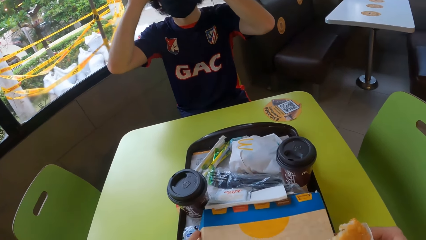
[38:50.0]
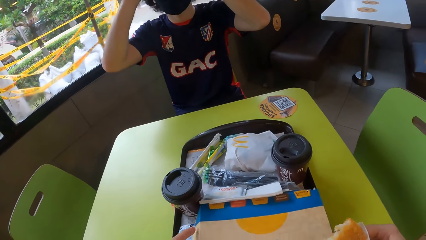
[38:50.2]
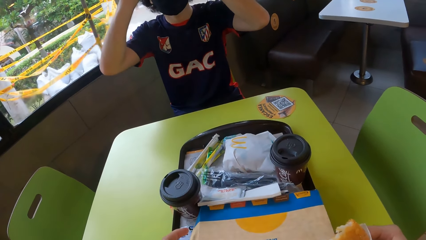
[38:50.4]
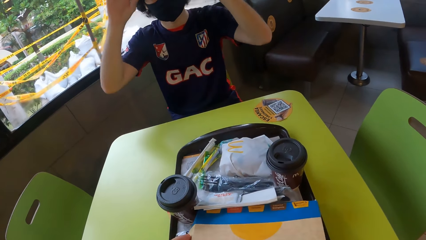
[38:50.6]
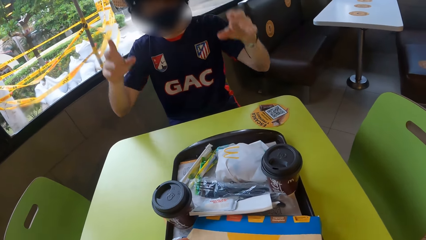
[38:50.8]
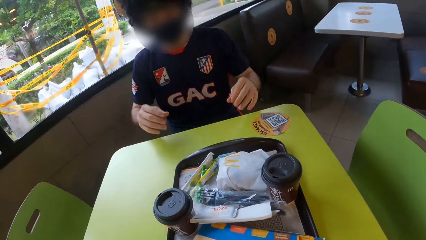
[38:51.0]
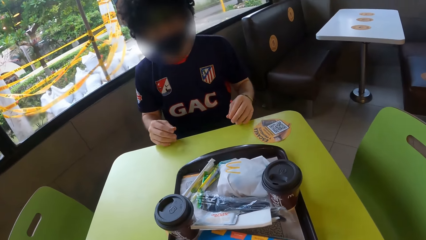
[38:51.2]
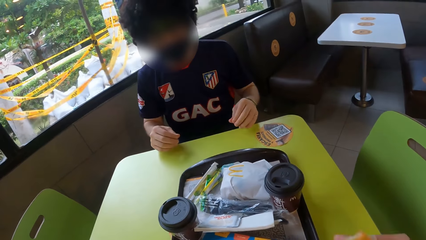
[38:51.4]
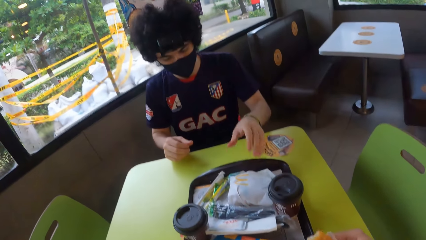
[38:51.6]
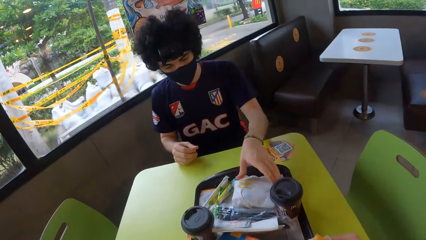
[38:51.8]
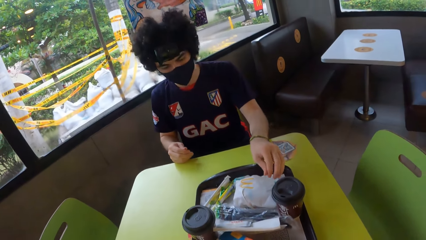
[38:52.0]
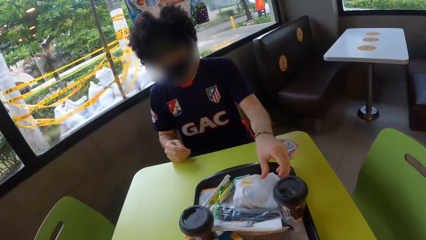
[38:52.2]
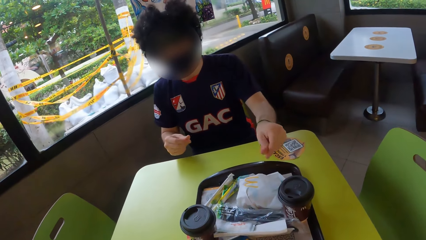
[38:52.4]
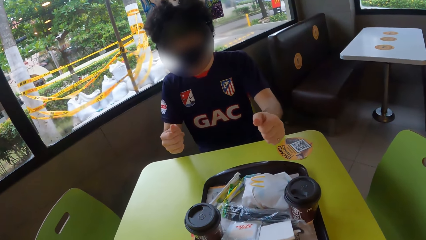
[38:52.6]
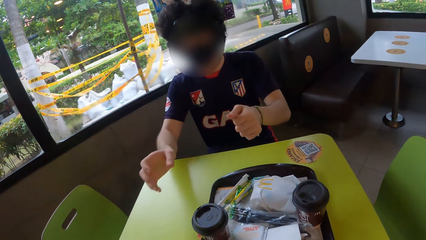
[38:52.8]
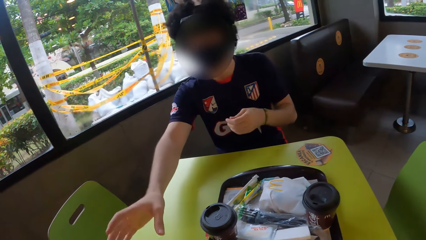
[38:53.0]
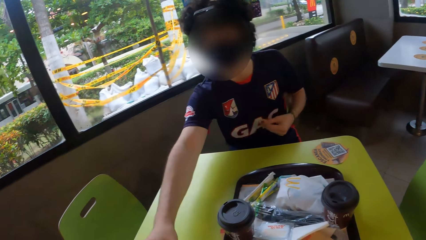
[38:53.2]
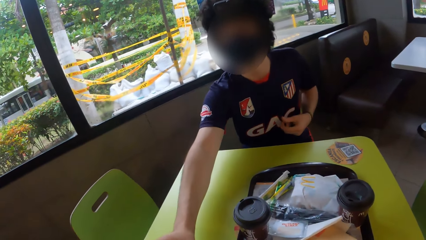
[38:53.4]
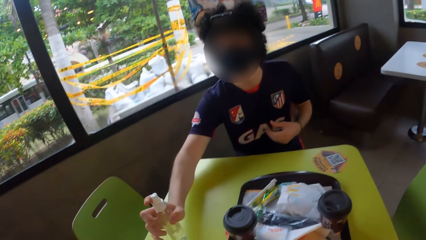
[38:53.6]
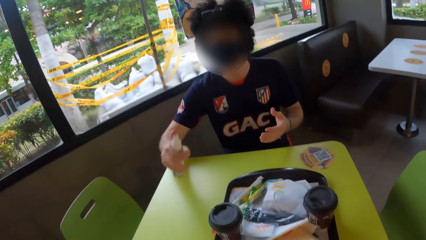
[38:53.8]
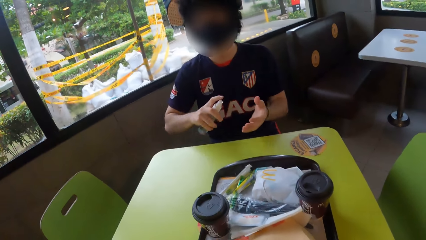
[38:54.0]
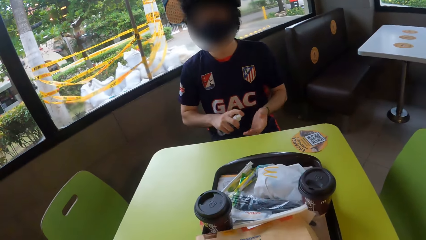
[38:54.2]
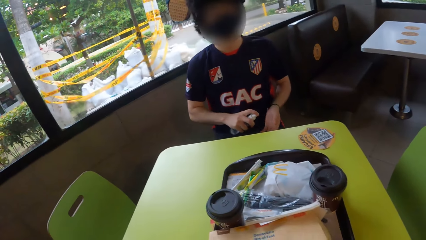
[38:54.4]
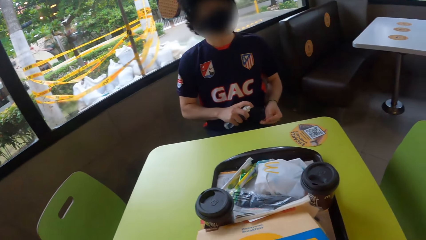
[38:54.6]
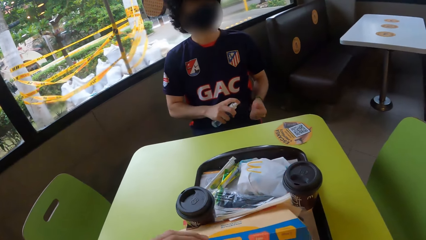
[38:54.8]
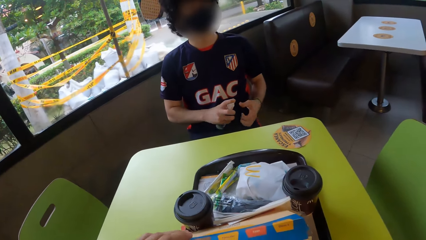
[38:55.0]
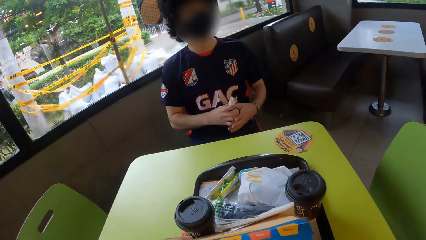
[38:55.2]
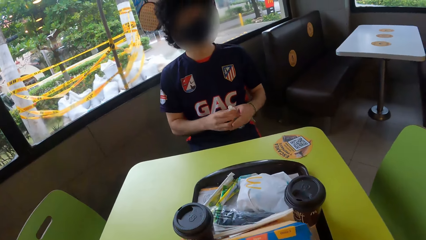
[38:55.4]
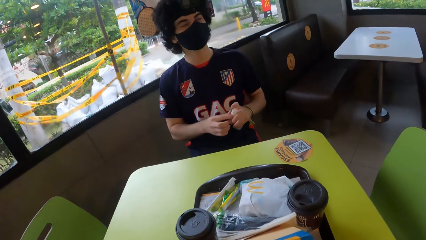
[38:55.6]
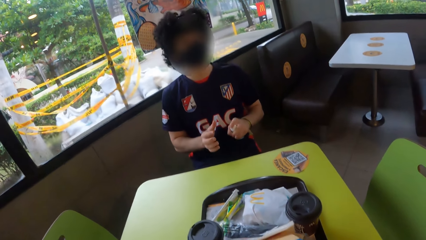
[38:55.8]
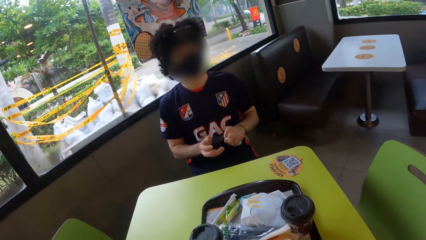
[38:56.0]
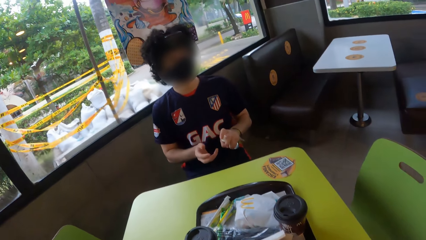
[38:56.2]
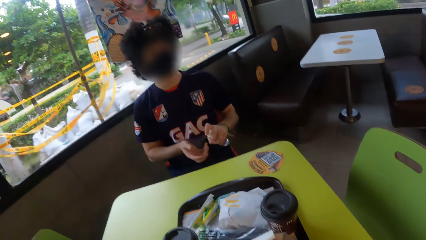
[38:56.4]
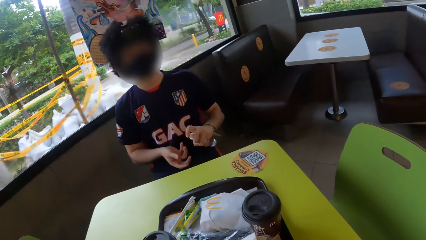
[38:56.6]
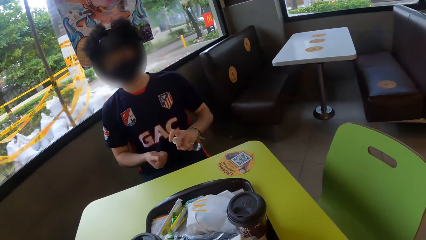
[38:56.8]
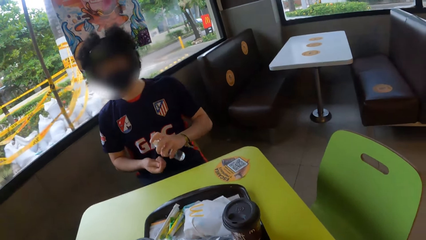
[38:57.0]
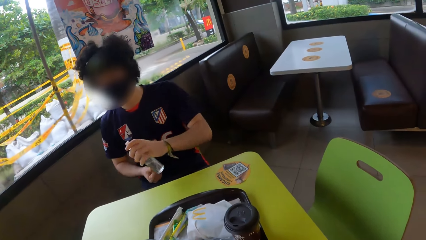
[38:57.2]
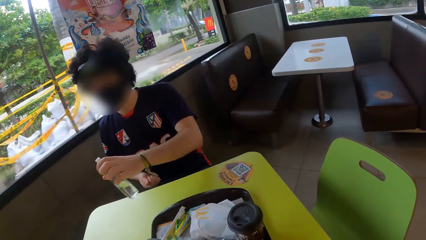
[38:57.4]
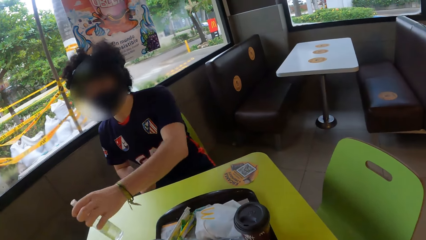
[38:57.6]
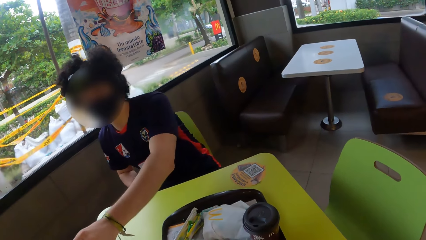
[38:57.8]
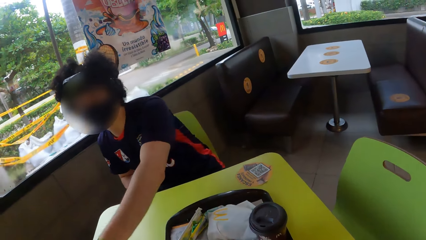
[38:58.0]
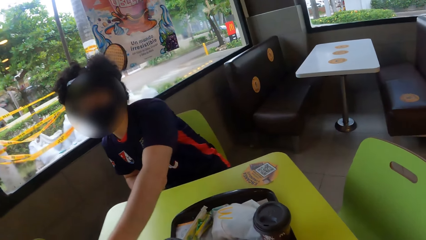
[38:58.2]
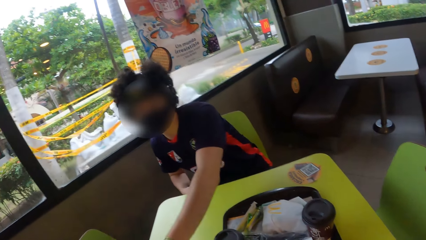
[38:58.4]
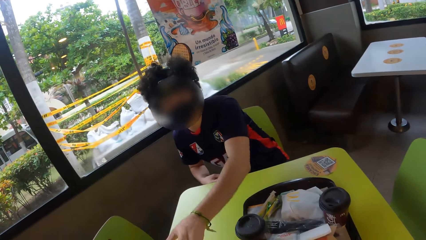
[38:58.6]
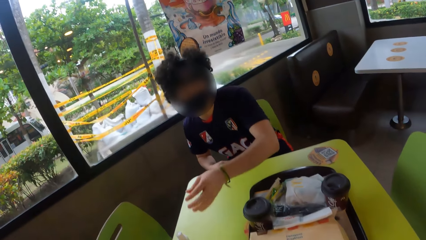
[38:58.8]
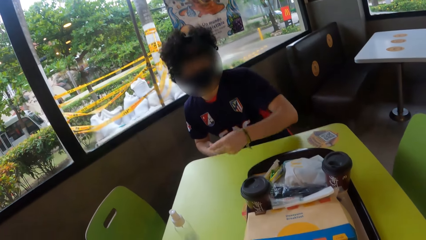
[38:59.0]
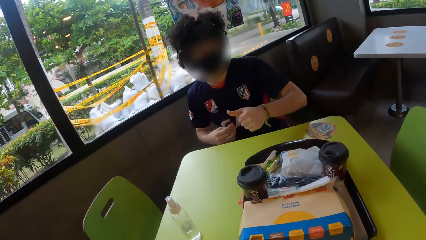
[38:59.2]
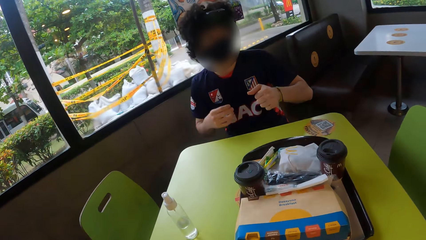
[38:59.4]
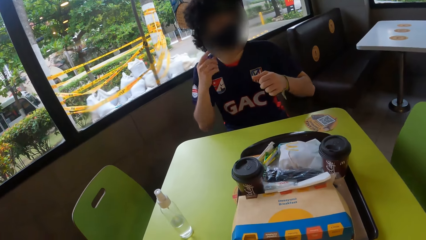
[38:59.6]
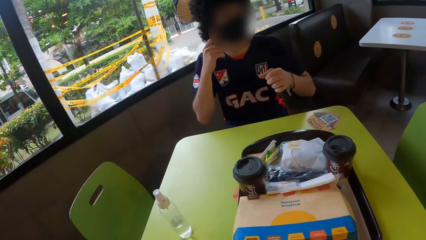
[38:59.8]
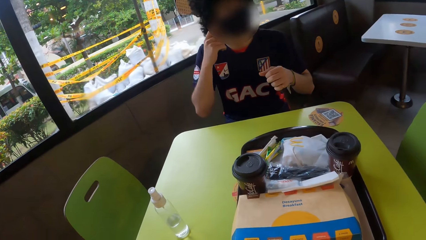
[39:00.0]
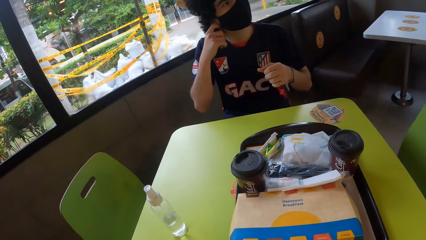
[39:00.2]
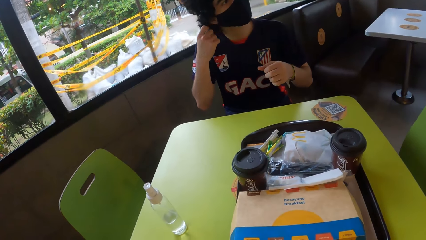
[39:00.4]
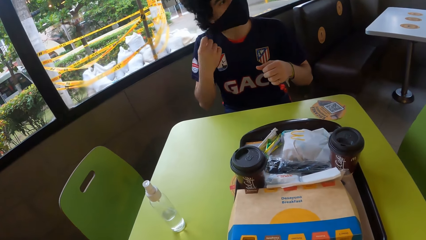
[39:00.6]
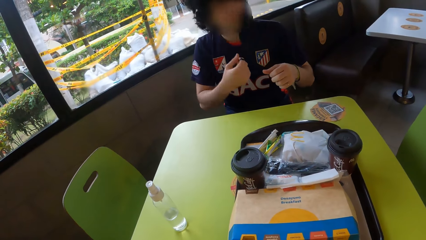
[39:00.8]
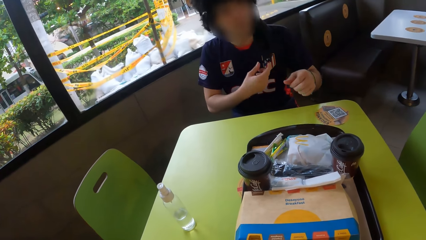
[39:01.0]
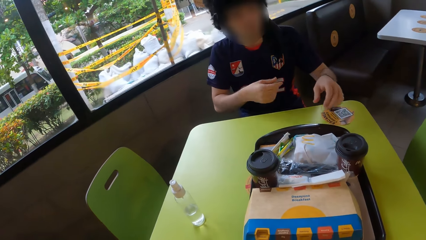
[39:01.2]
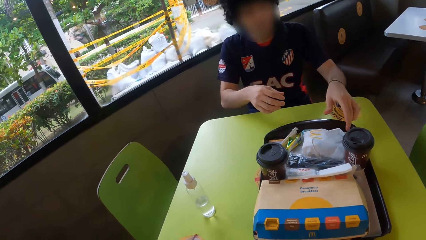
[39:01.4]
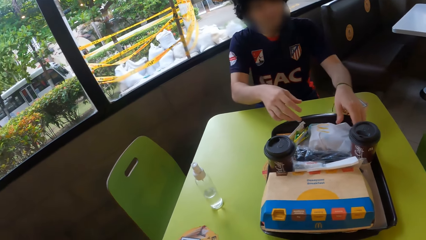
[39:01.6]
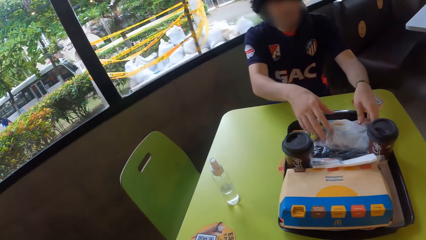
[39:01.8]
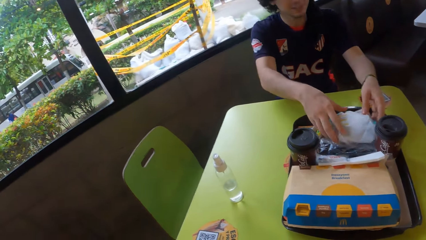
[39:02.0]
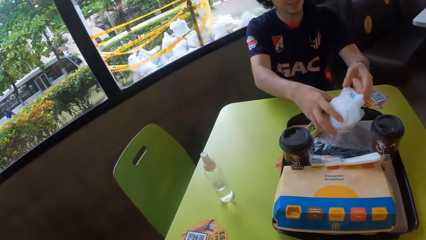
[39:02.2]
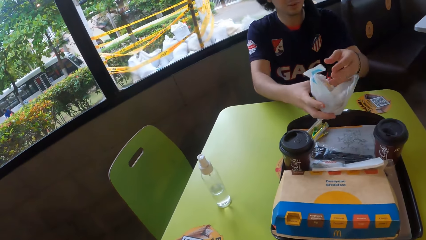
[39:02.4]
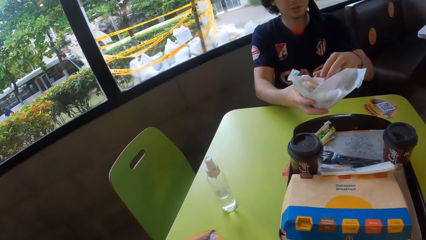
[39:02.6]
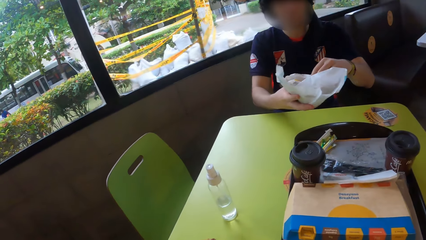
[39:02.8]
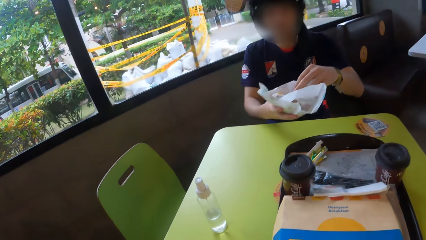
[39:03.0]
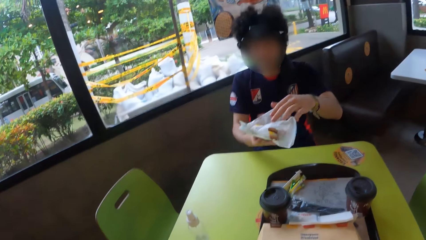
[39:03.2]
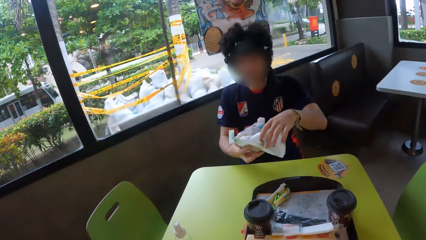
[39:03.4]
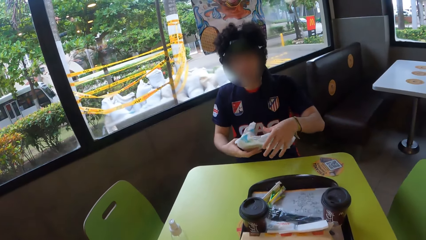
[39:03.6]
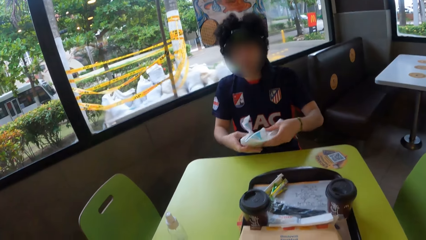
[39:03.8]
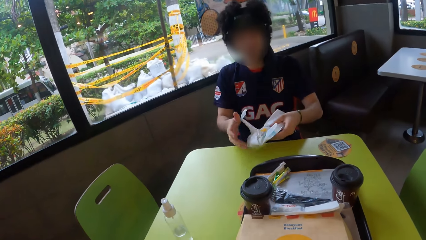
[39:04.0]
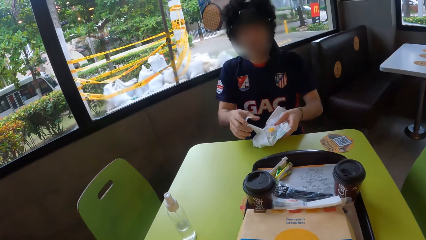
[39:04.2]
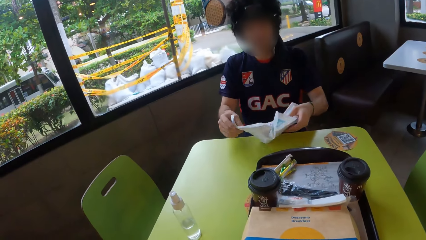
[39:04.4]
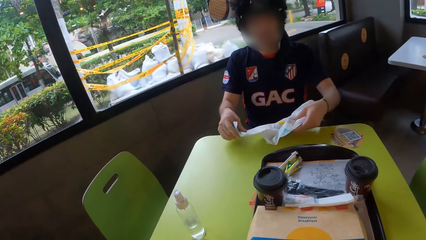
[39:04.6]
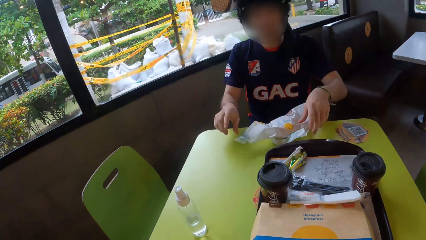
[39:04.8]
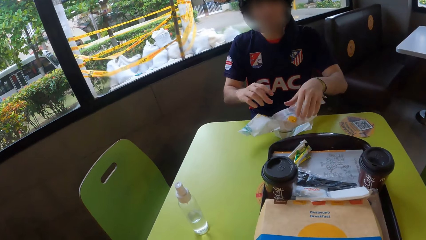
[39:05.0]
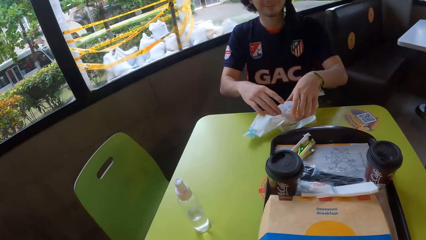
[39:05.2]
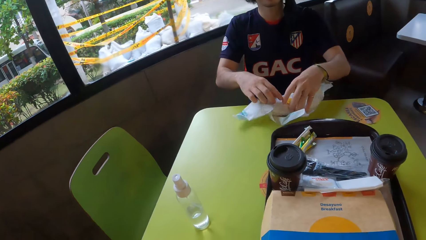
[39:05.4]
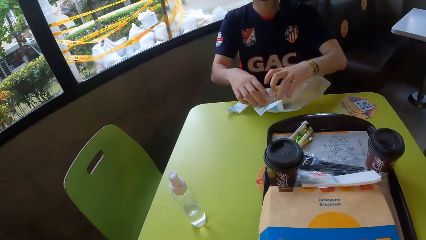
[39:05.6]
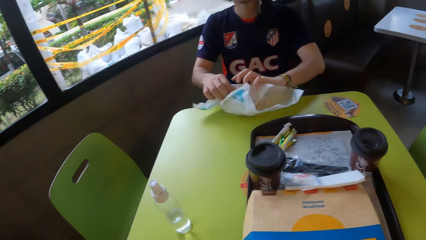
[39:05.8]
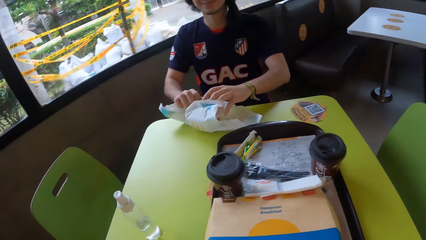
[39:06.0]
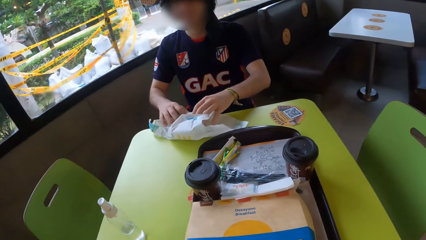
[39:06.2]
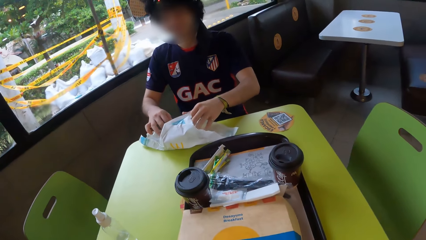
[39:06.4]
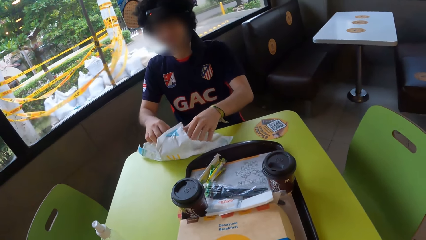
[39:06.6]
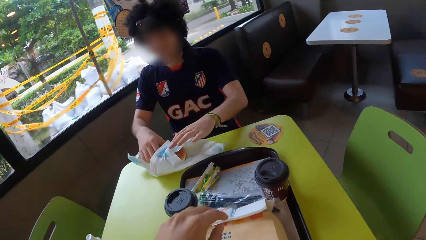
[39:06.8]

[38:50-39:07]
A man picks up a snack, picks up a sanitizer bottle and sanitizes his hands. The man puts down the sanitizer, removes the mask and picks up a snack. The camera wearer eats a burger.
